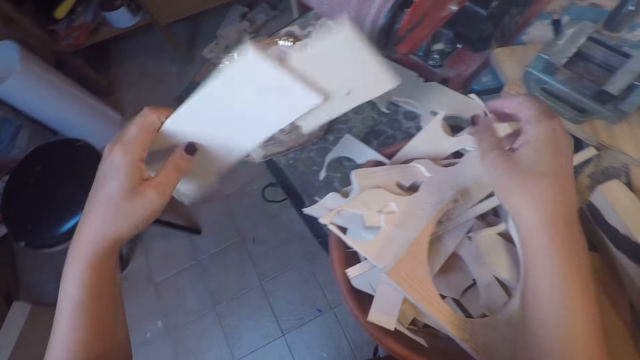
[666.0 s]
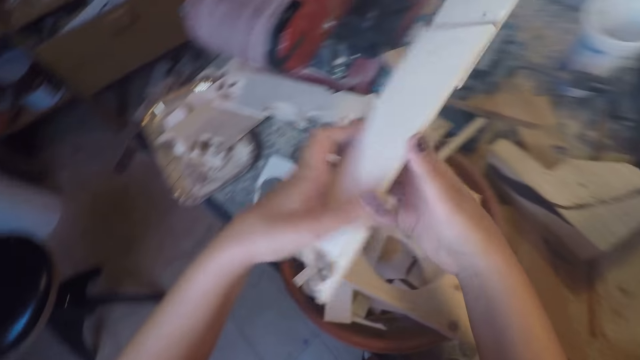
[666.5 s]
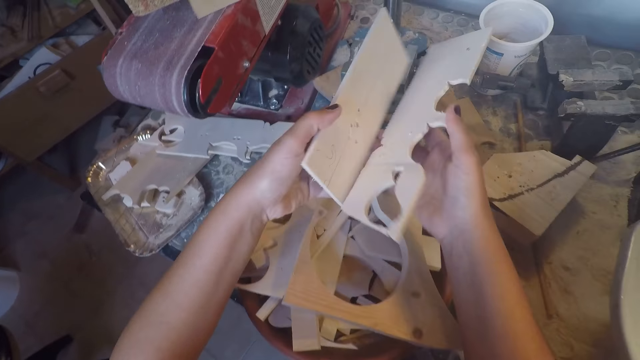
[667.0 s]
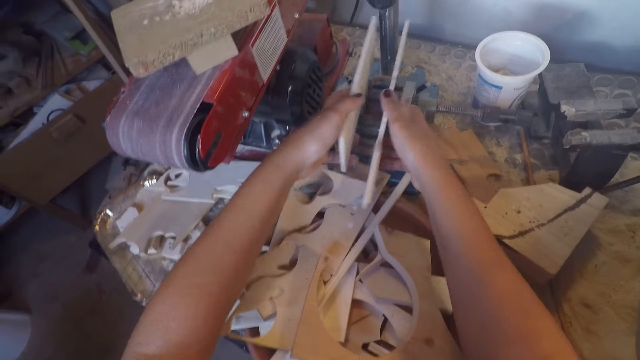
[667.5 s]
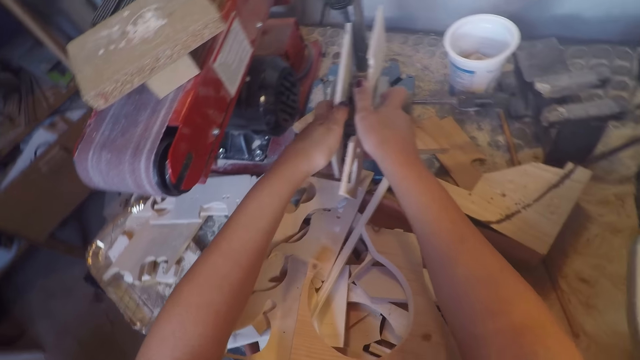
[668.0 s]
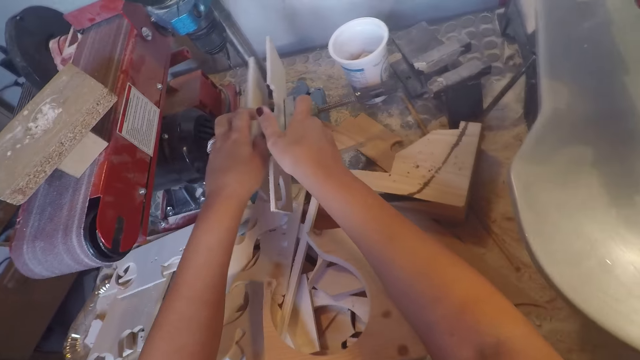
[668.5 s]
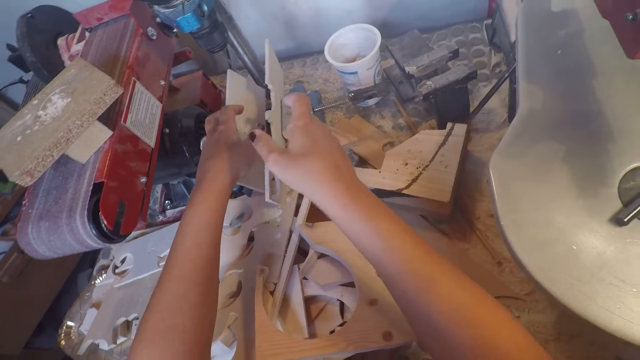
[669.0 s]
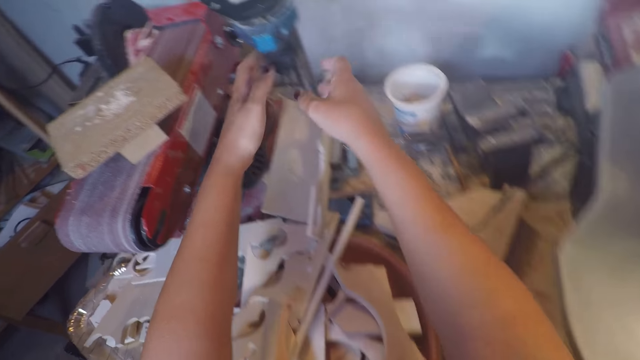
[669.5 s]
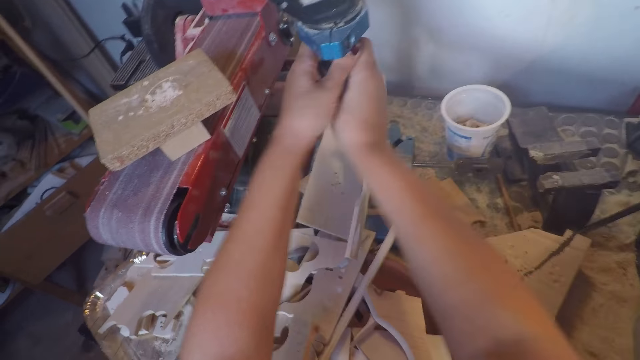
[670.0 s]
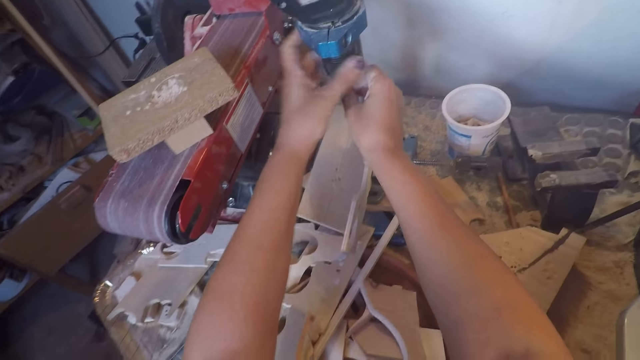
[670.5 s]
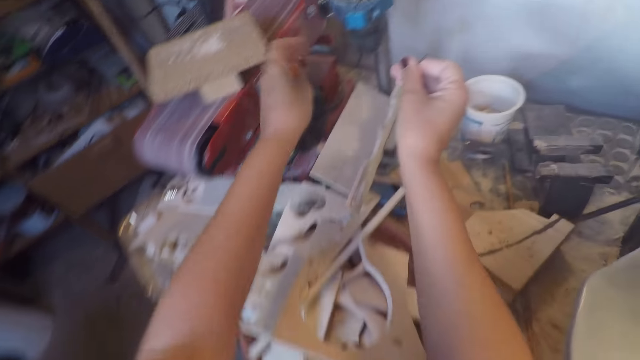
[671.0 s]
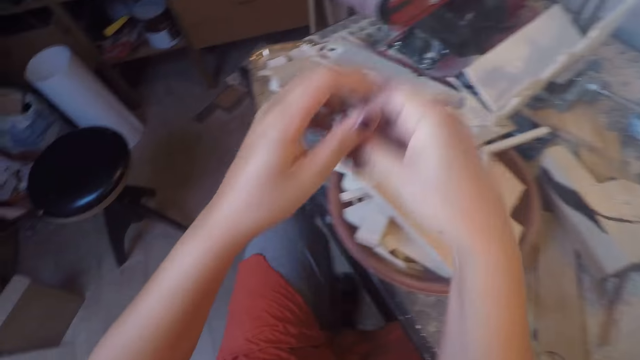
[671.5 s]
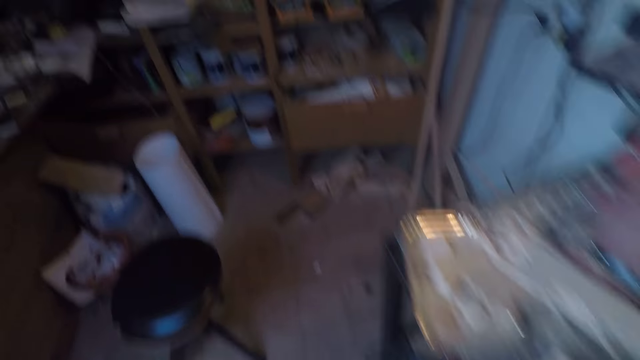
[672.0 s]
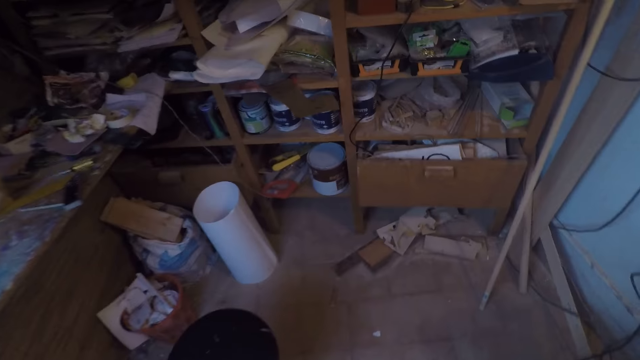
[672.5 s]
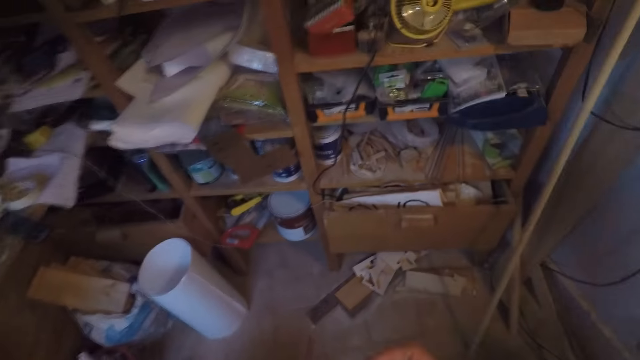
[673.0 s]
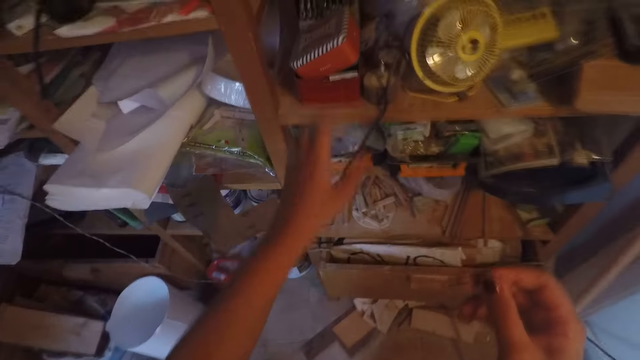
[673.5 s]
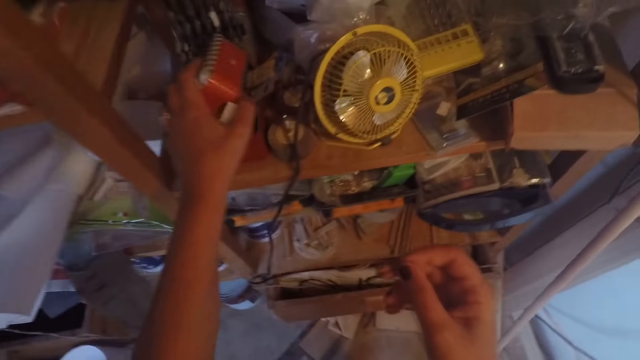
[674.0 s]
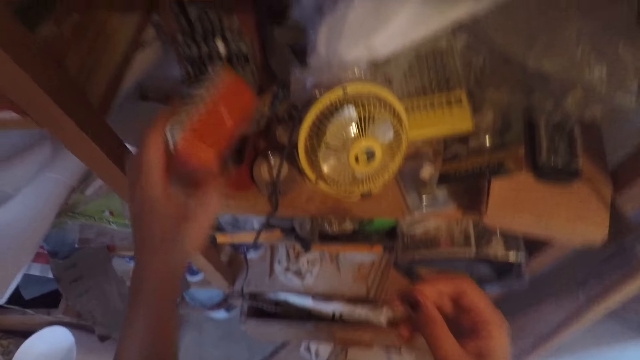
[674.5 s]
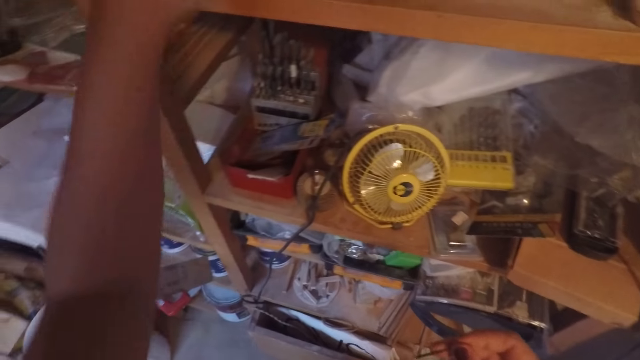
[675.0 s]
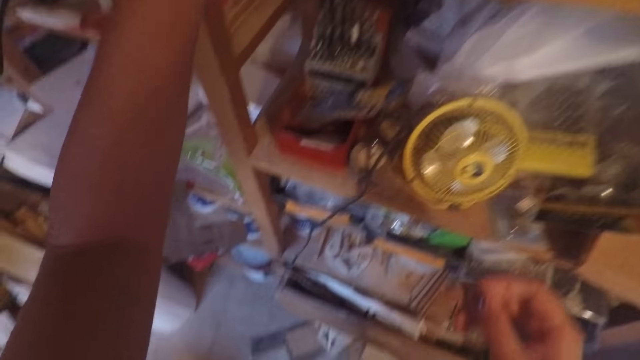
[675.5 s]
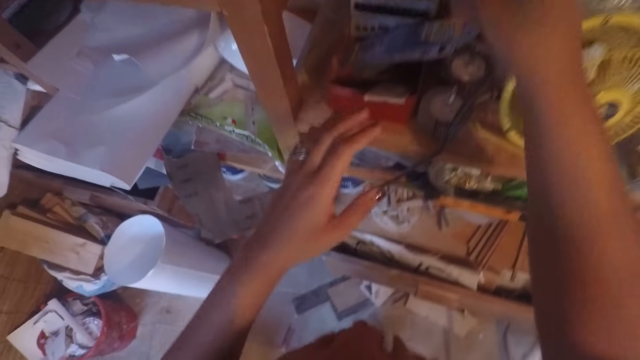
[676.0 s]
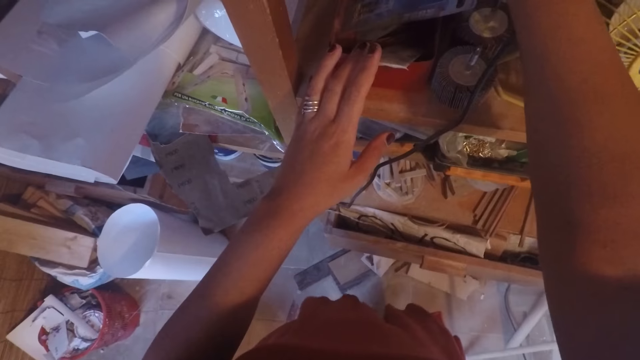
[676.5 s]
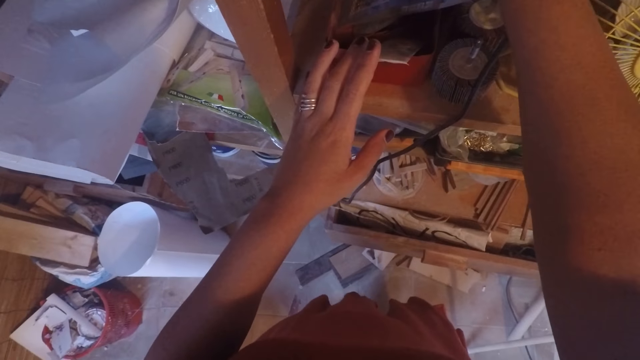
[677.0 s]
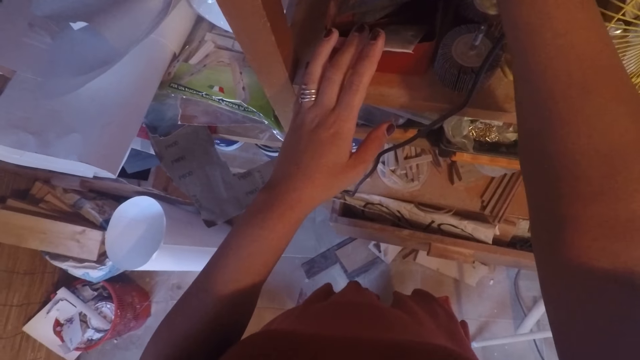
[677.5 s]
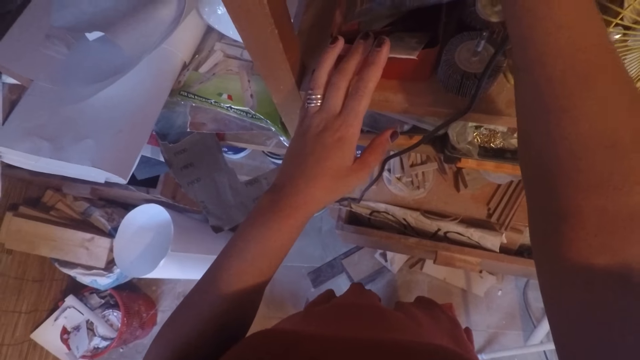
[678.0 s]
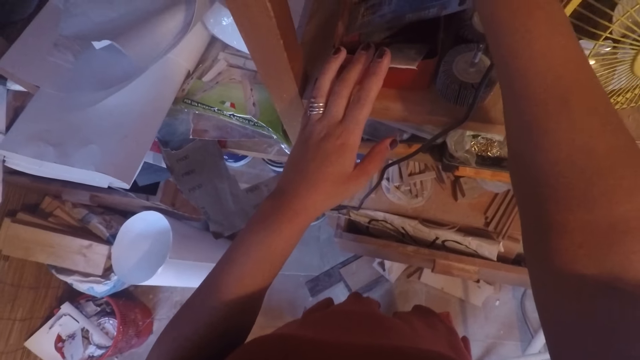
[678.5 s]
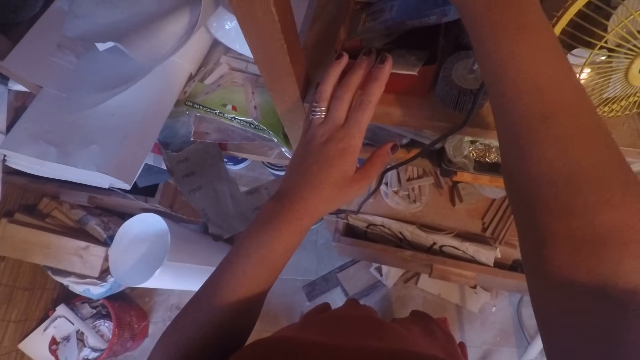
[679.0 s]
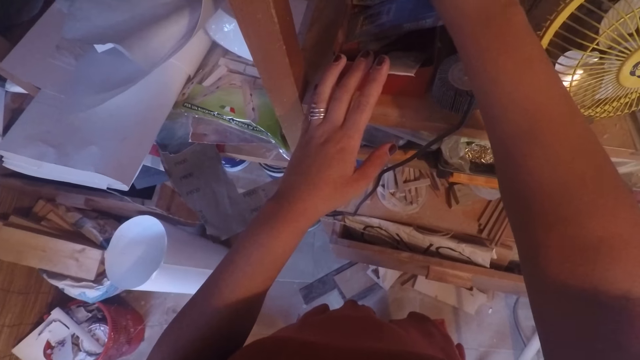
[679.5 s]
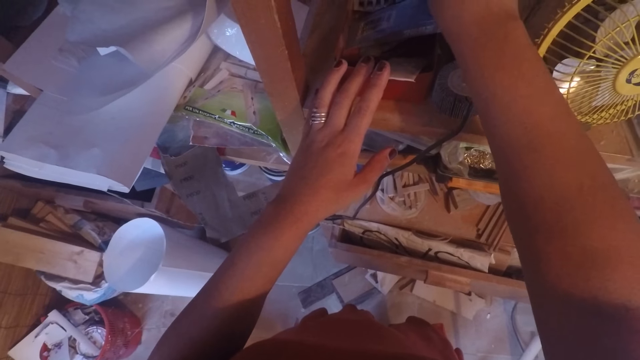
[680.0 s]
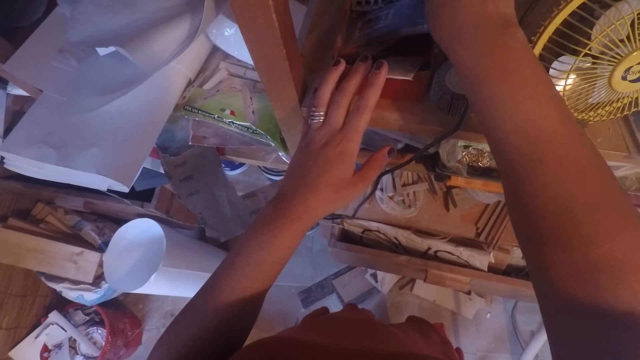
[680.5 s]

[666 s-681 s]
The camera wearer separates pieces of boards in the hands. She holds the wood planks in both hands. She places the wood planks on the drill press table. She removes the drill bit of the drill press with her right hand. She stands from the seat. She walks towards a shelf. She picks up a container from the shelf with her left hand. She drops the container in her left hand on the shelf. She touches the shelf. She takes a drill bit from the shelf with her right hand.

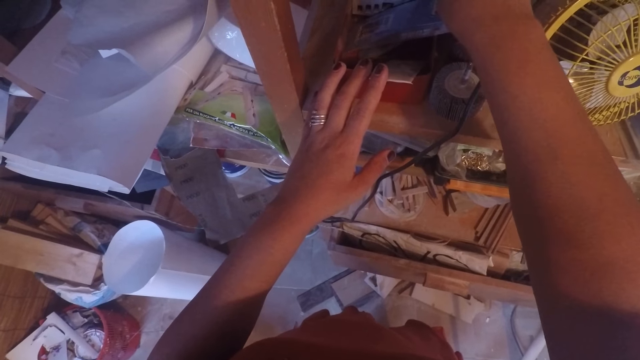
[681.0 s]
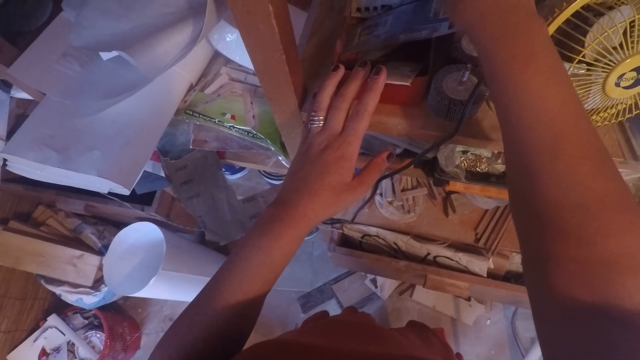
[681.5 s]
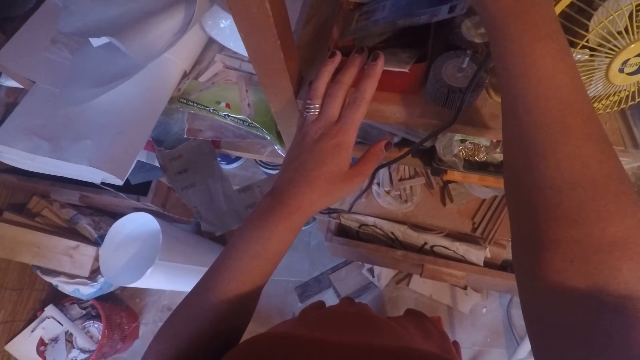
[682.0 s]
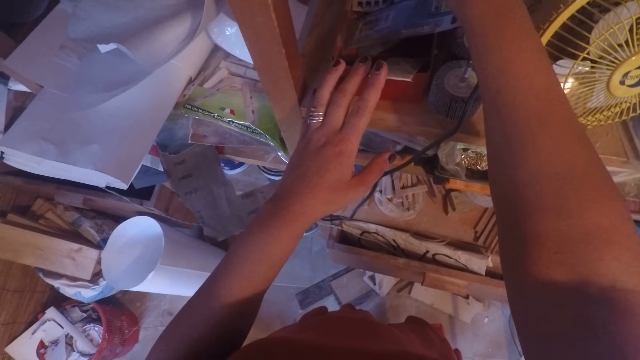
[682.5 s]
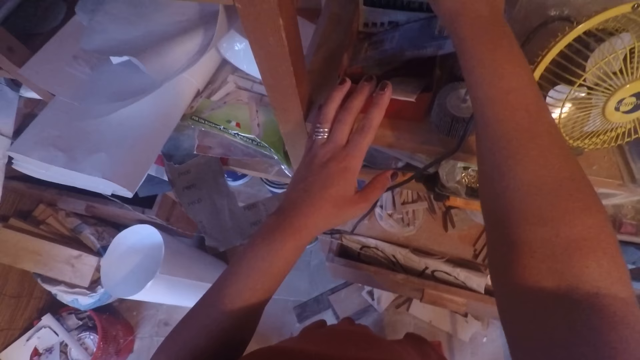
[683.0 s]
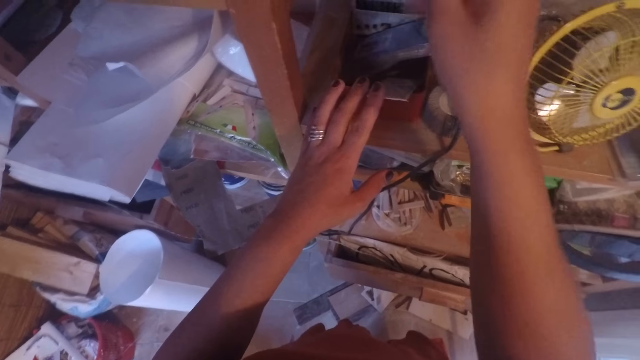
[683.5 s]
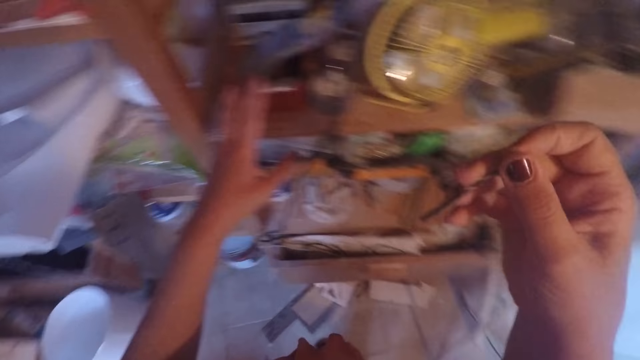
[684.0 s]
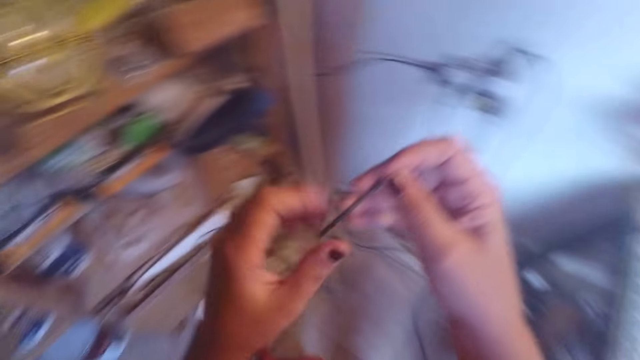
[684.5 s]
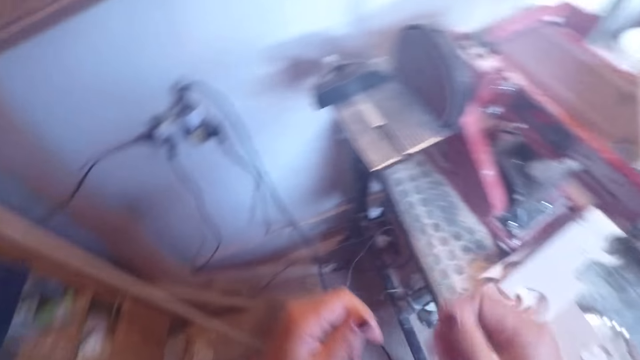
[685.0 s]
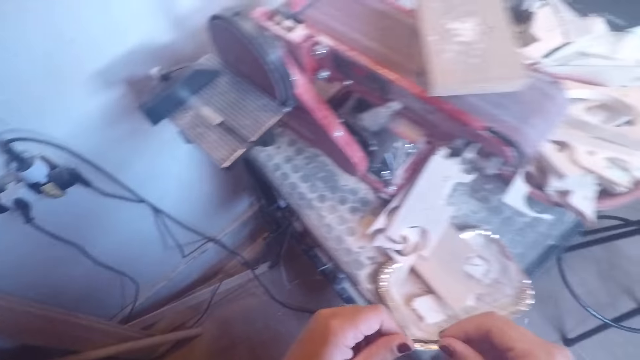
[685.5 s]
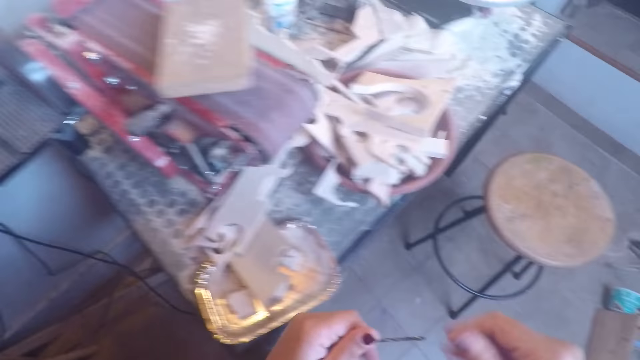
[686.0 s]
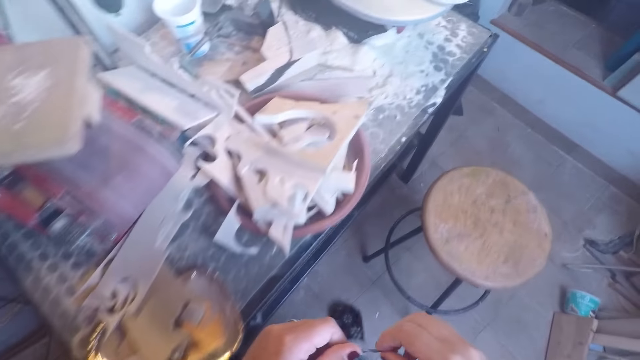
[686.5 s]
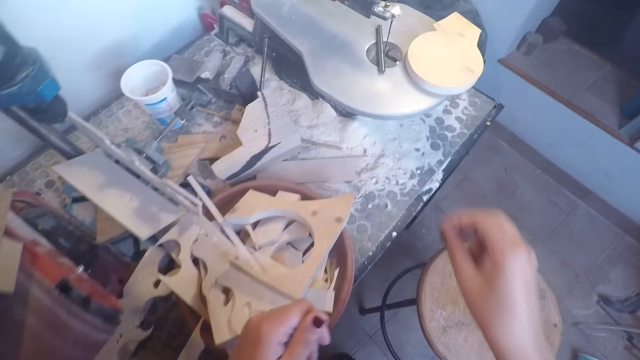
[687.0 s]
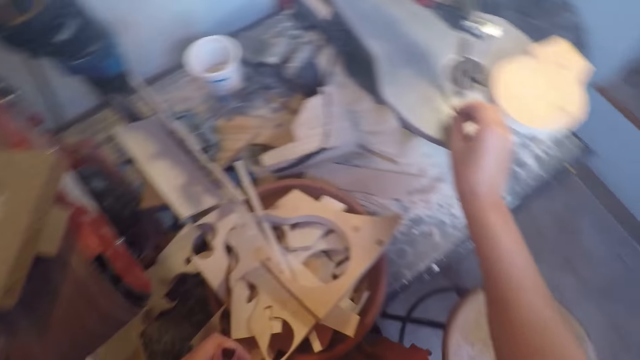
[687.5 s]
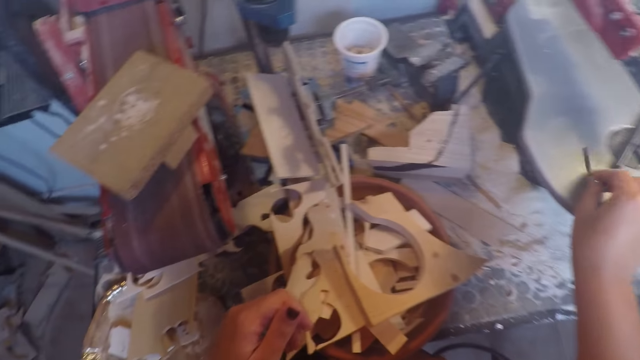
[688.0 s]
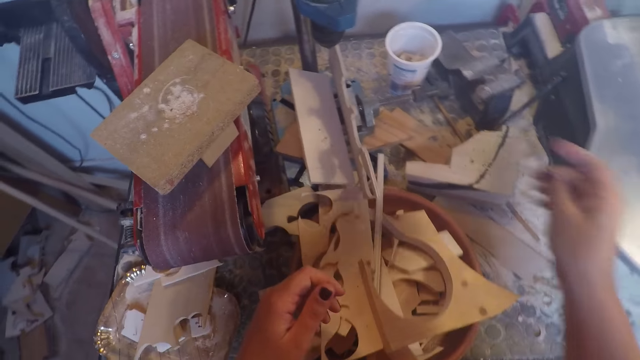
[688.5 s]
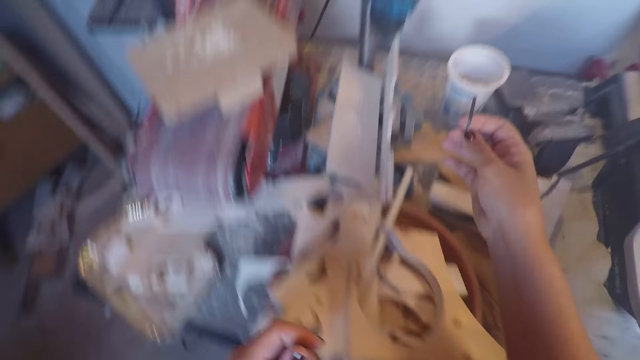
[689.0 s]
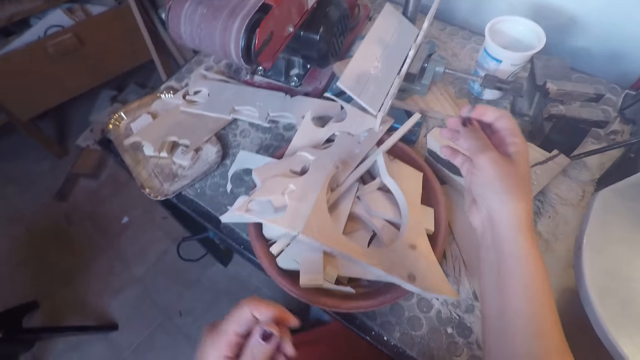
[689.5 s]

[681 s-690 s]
The camera wearer looks at the drill press bit on the right hand. She touches the drill press bit on the left hand and walks around the workshop. She drops the drill bit in her right hand on the band saw table. She picks up the drill bit on the band saw table with her right hand. She sits on a stool.
